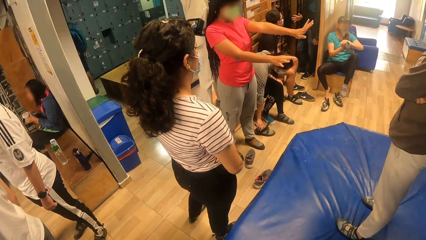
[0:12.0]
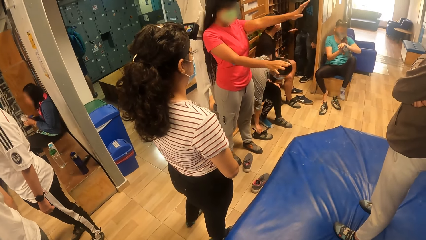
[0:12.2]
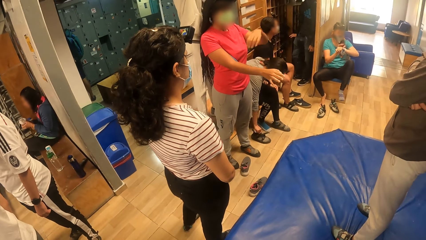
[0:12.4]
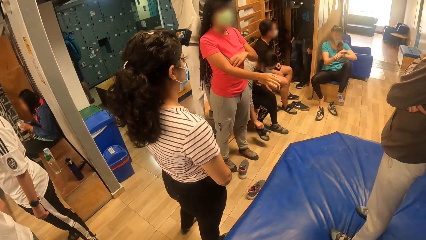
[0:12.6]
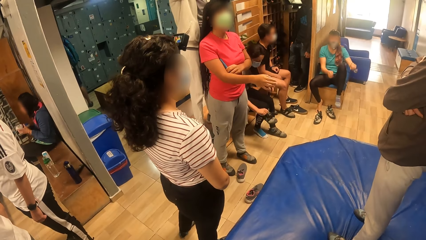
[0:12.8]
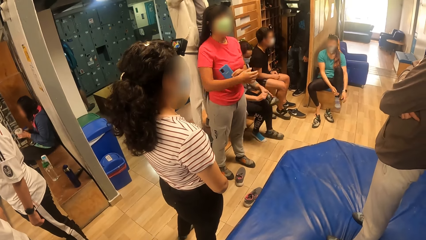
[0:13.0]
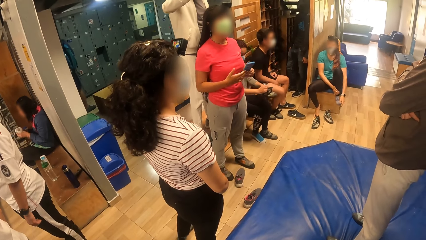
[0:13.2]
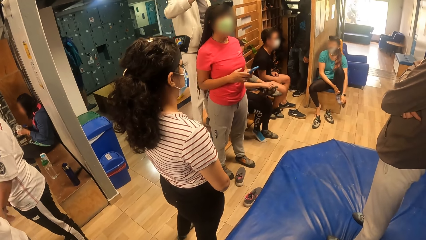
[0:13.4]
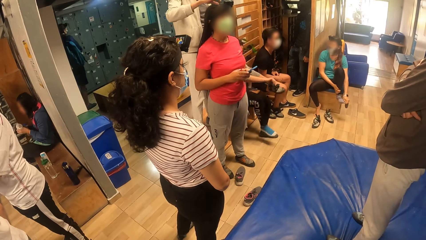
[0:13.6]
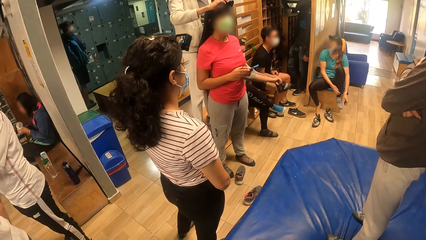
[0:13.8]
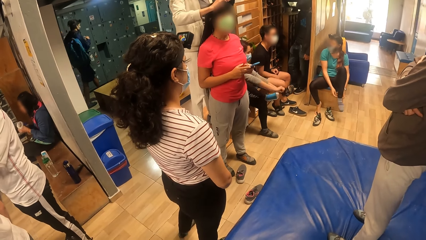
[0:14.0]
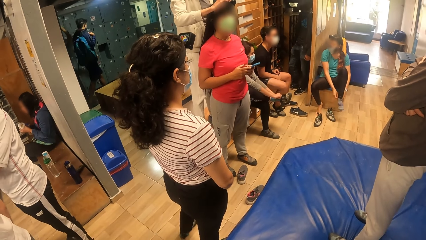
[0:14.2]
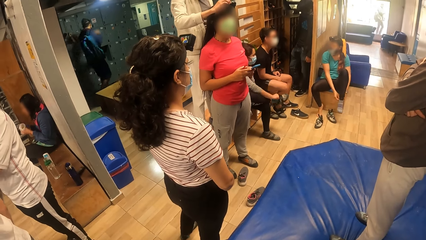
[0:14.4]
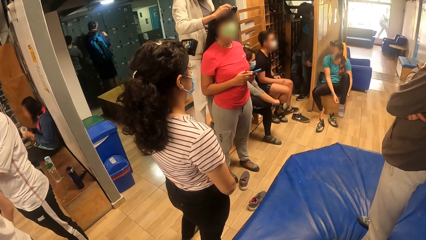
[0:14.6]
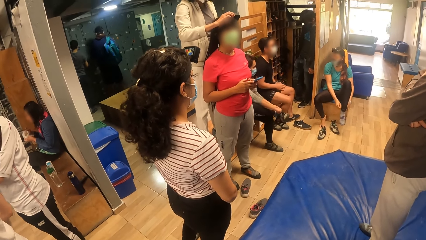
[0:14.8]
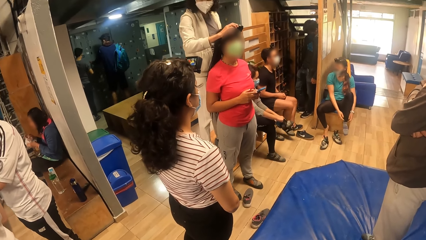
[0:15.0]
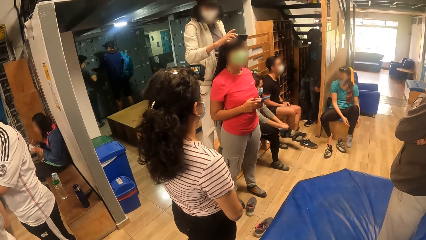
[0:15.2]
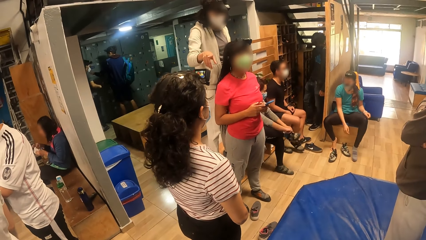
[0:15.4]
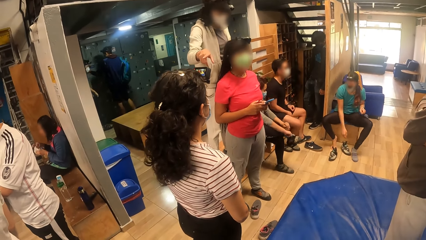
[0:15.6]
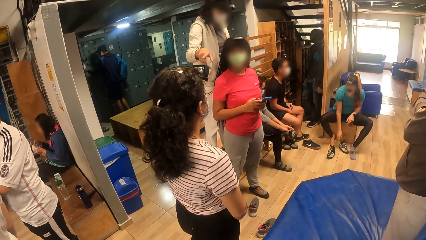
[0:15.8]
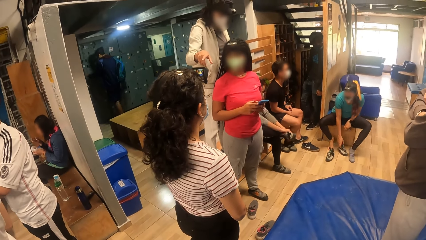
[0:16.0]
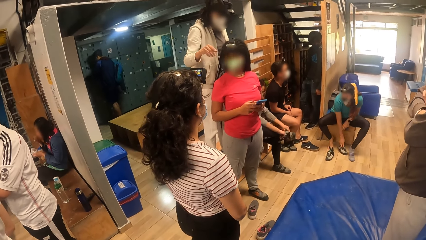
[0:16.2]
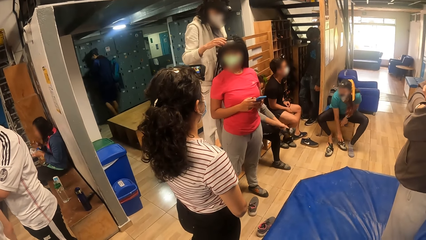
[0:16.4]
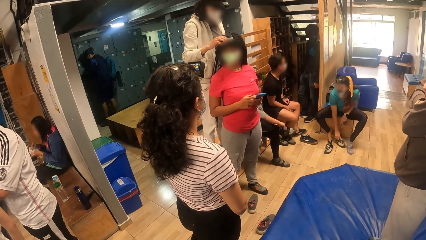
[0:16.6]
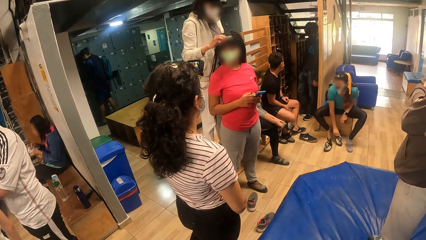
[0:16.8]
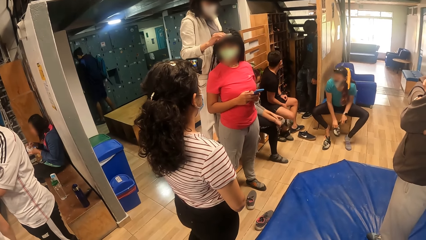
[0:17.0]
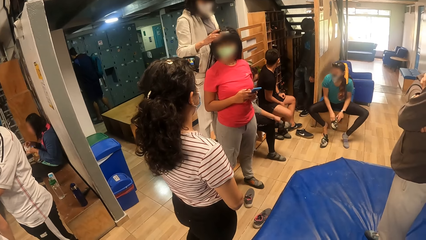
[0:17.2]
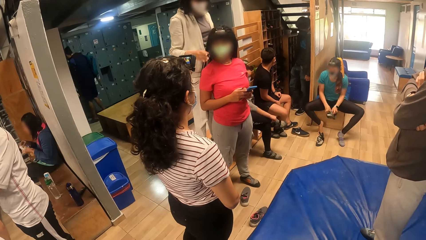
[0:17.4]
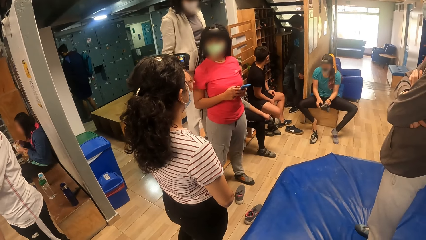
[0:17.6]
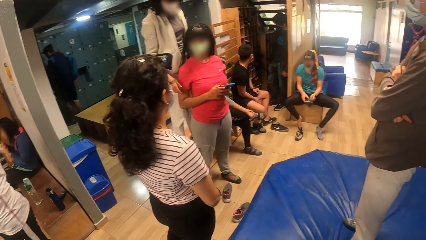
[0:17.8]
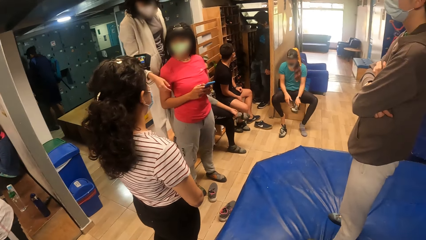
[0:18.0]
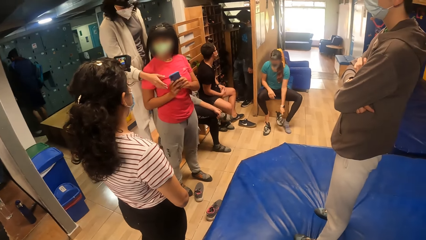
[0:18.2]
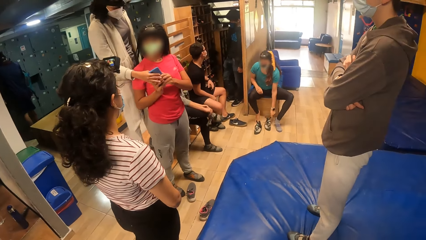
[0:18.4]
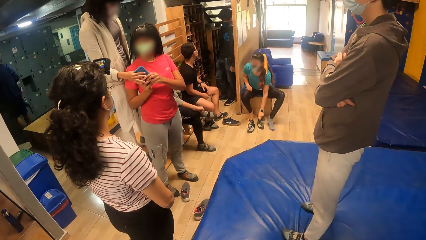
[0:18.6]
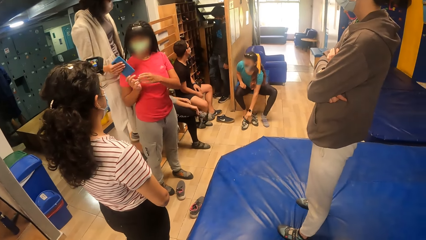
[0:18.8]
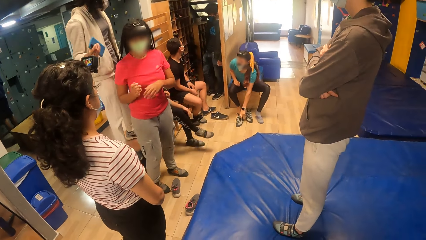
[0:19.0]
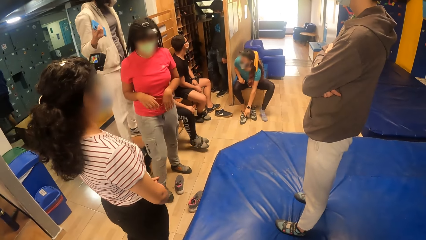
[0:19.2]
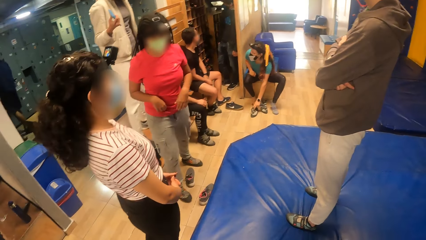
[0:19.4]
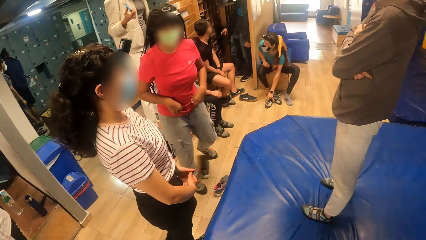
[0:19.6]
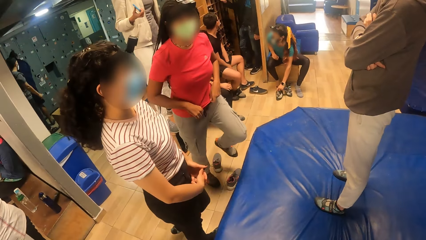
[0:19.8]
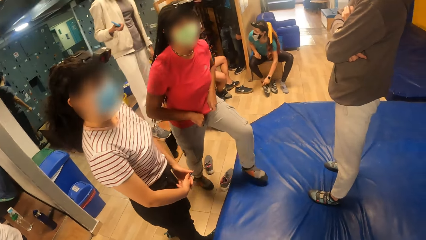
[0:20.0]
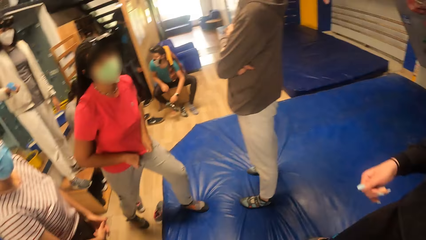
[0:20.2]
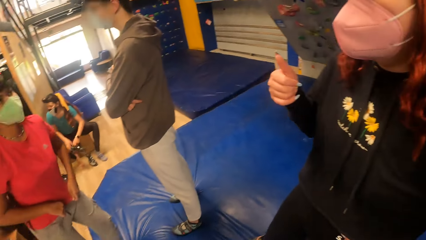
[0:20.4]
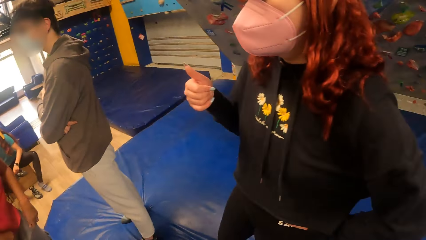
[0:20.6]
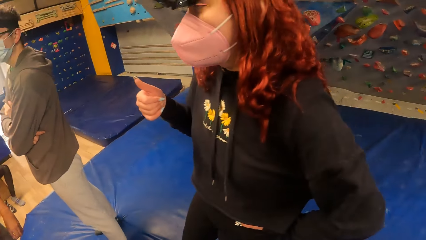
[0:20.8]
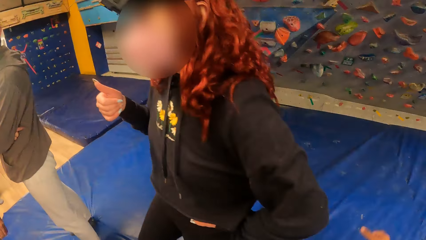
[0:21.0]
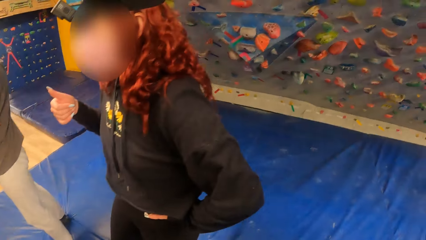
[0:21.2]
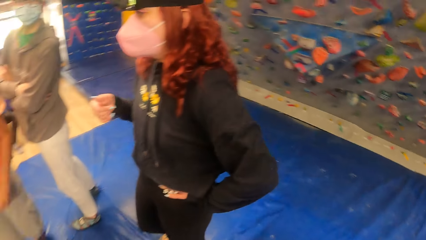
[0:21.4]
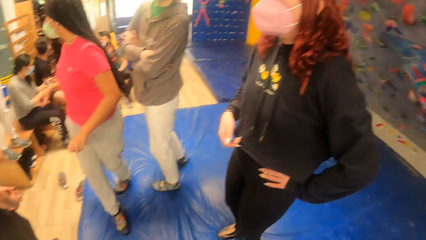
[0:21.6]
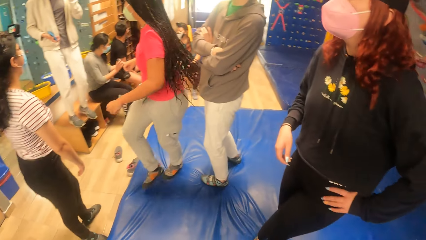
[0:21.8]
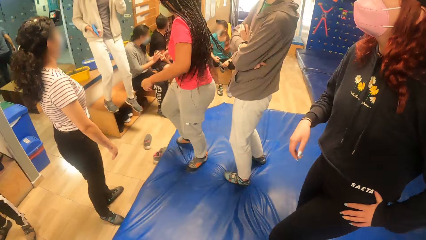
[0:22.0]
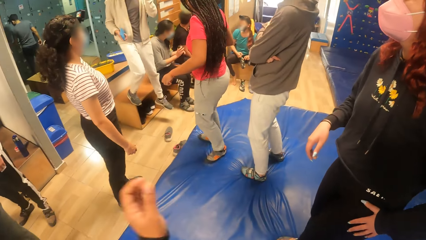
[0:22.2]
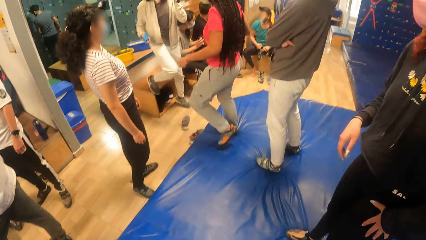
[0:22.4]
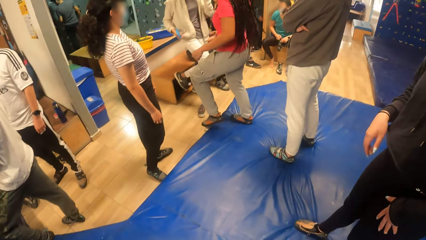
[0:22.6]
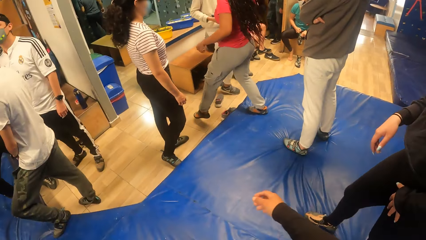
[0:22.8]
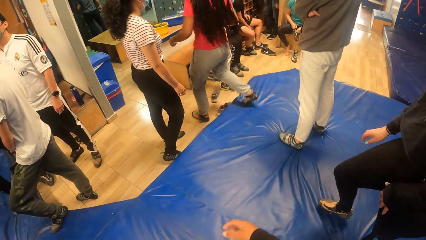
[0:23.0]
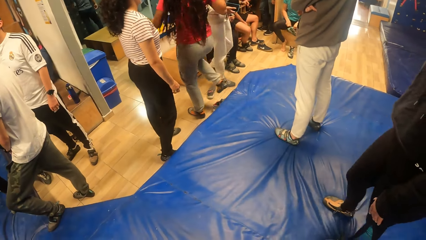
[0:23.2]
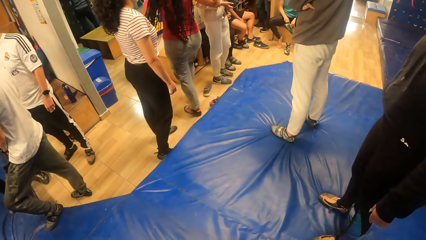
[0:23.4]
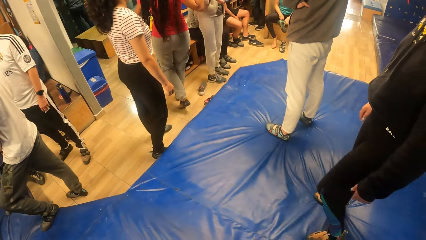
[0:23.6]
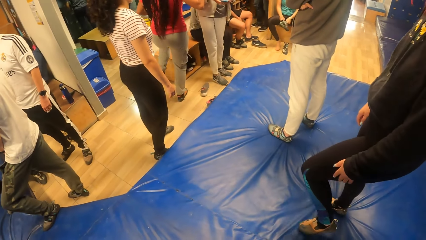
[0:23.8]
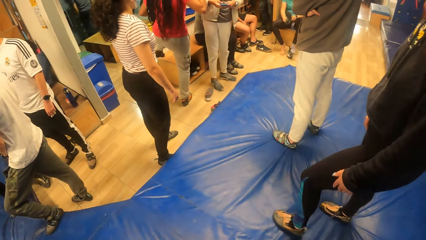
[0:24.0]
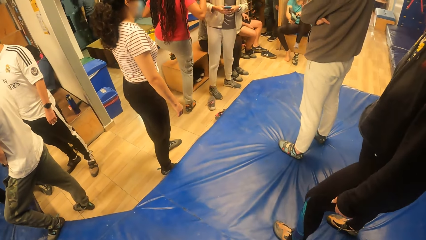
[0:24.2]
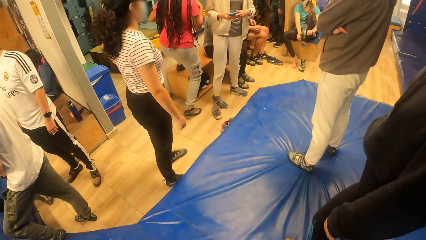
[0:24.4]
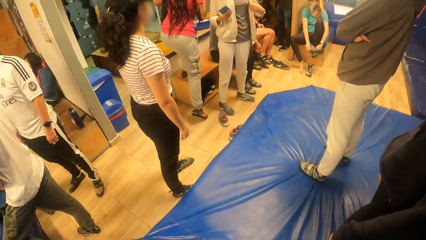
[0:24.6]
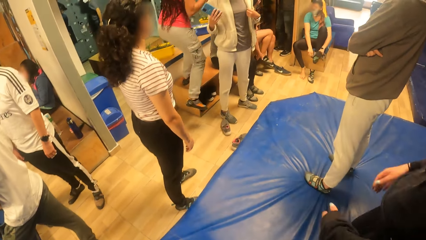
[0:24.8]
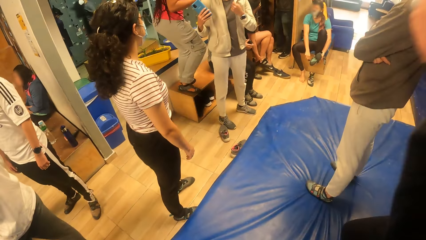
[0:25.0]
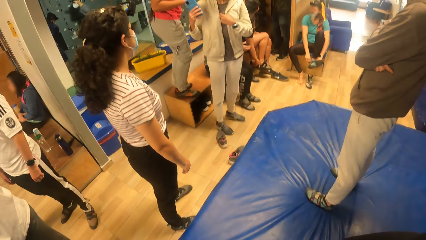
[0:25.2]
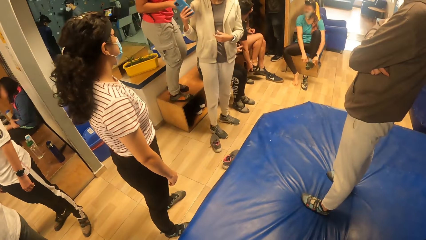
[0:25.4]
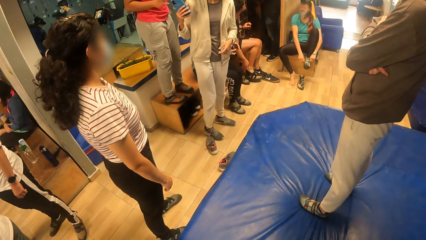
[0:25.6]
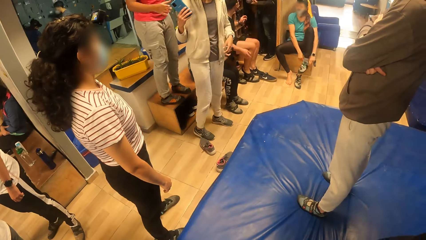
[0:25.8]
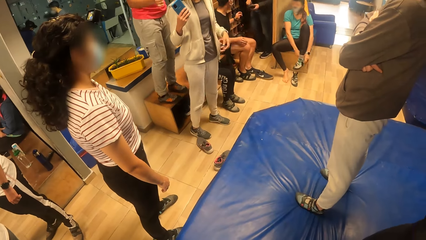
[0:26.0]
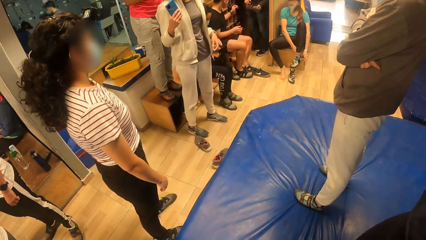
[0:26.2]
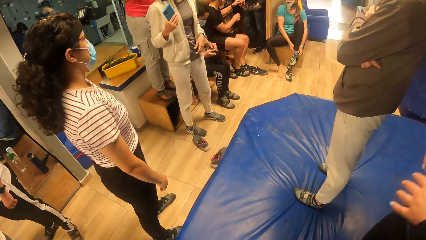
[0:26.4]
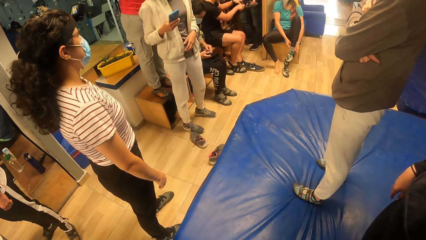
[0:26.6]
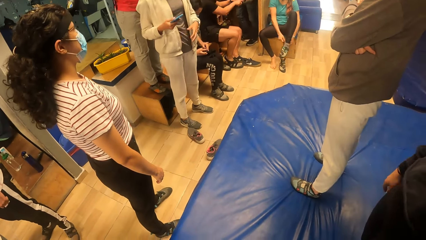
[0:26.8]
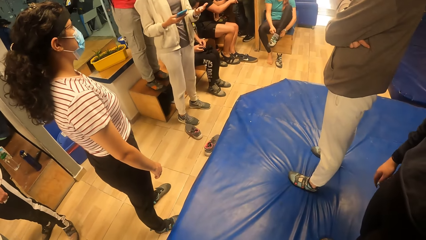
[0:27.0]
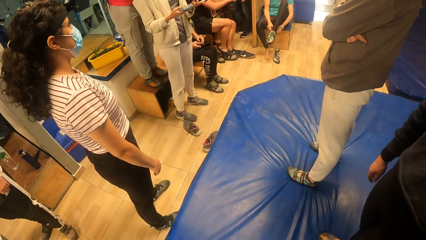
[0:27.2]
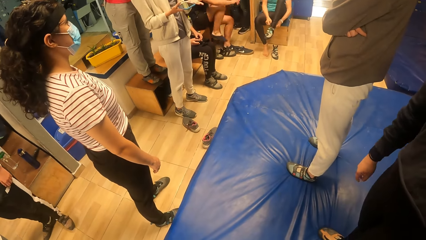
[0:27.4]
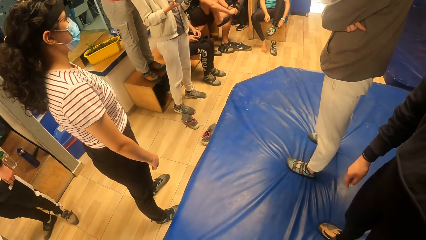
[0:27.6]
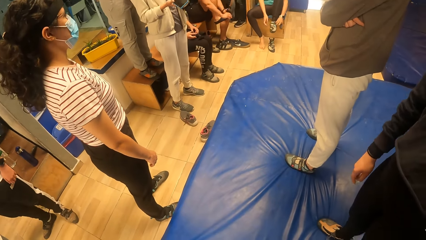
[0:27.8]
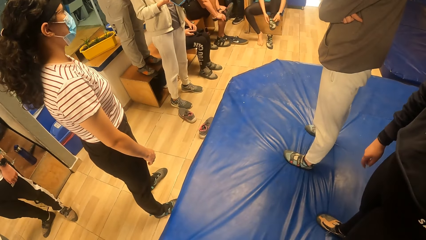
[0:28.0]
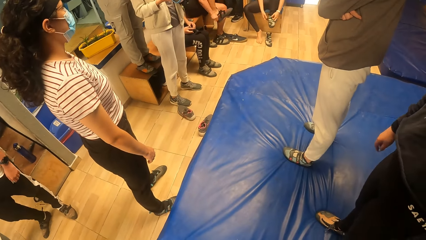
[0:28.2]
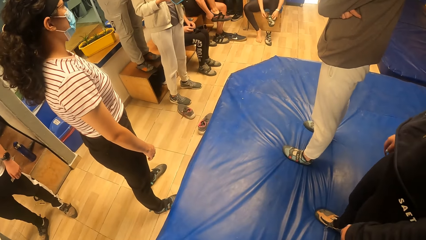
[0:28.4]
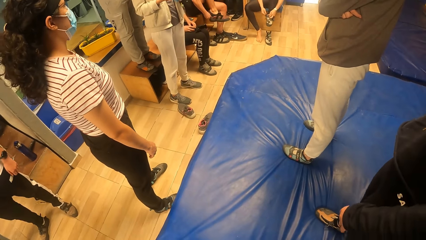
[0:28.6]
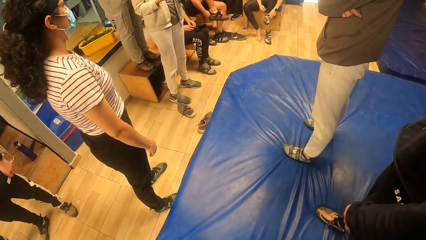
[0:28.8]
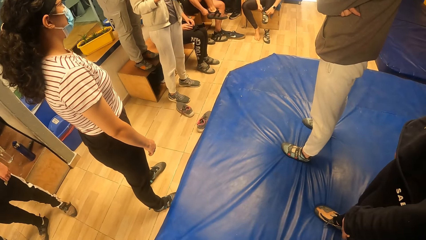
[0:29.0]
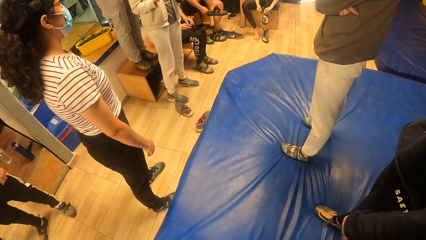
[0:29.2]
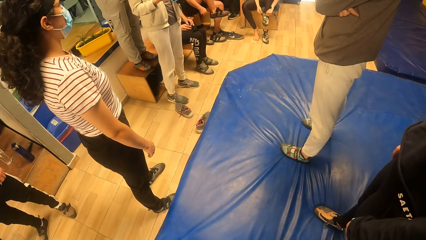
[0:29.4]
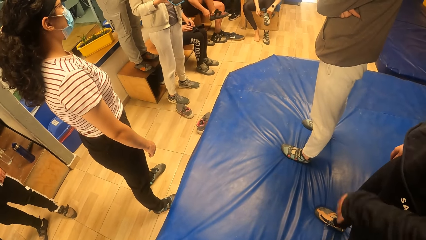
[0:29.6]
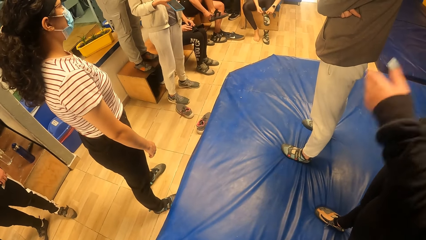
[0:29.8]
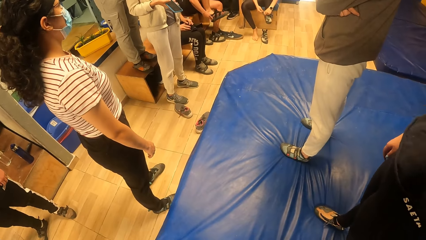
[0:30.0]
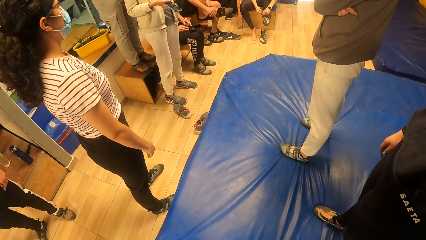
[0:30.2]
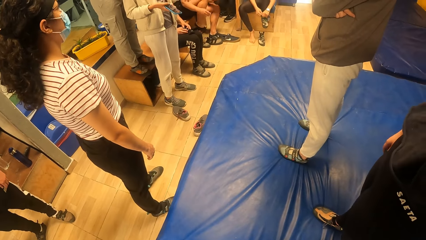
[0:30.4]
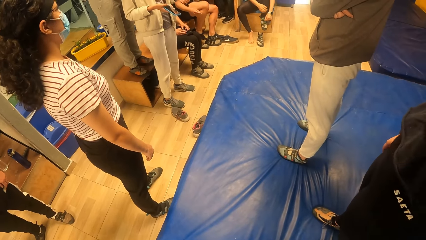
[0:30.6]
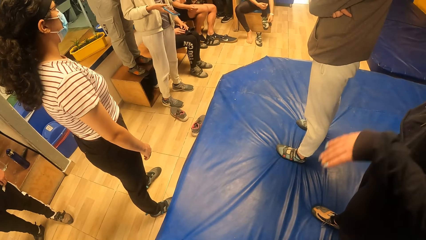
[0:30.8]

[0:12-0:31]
A woman adjusts a camera on another woman's head with her right hand. The other woman passes a phone to the first woman with her hands. The camera wearer turns towards the rock climbing wall, points at the rock climbing wall and stares at the foam mattress.
